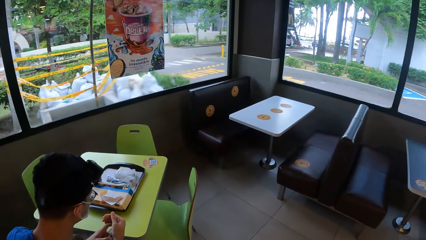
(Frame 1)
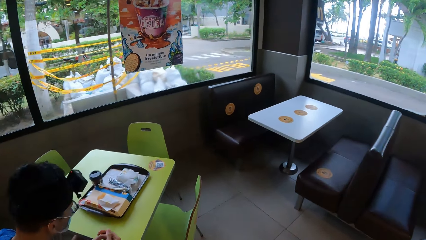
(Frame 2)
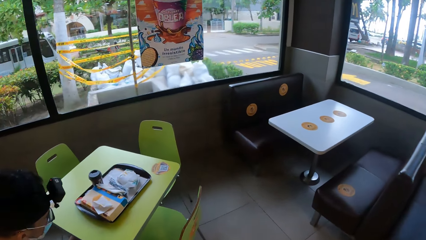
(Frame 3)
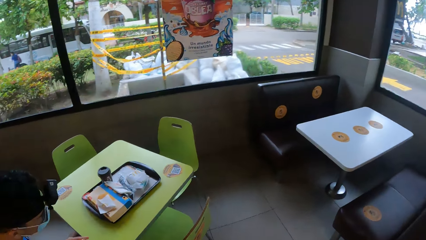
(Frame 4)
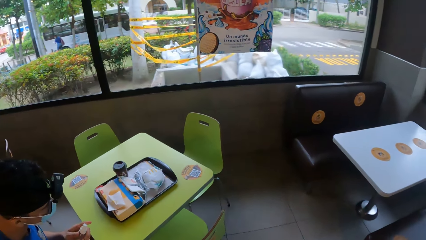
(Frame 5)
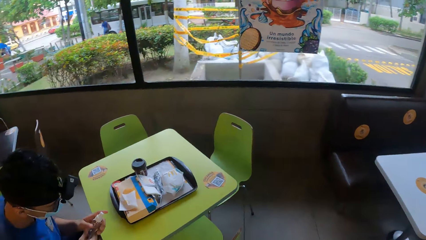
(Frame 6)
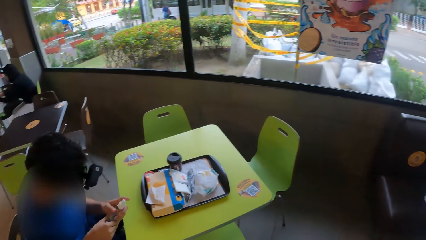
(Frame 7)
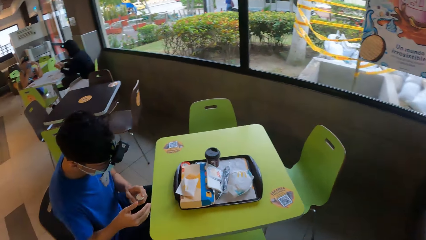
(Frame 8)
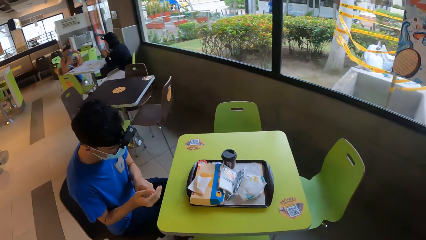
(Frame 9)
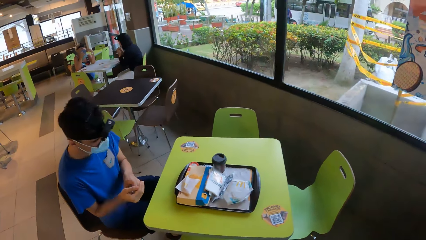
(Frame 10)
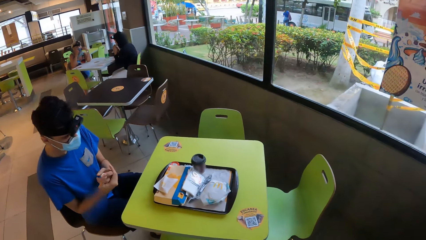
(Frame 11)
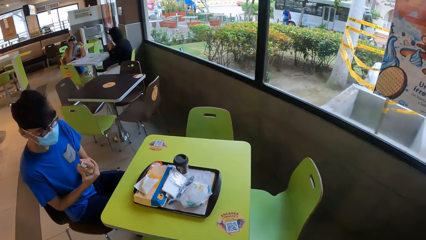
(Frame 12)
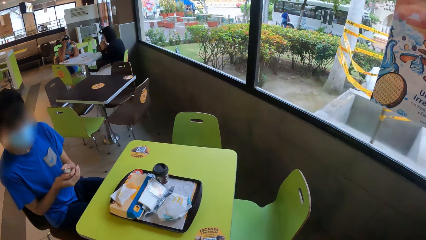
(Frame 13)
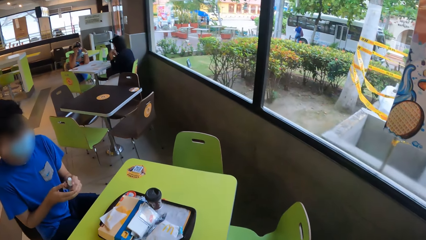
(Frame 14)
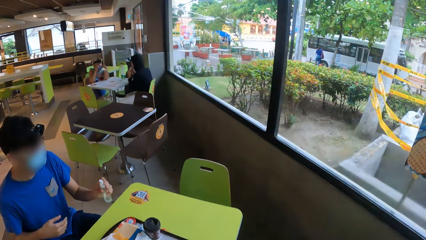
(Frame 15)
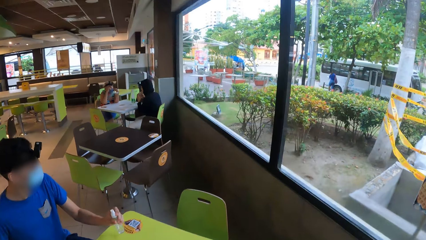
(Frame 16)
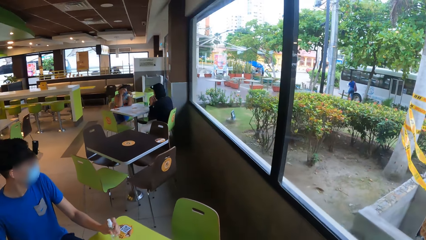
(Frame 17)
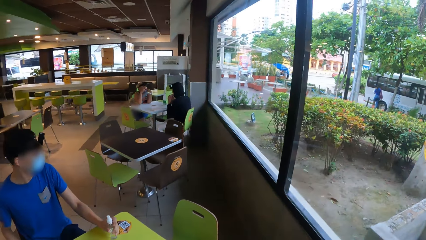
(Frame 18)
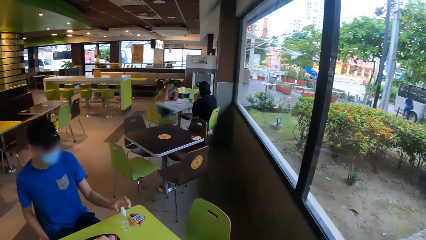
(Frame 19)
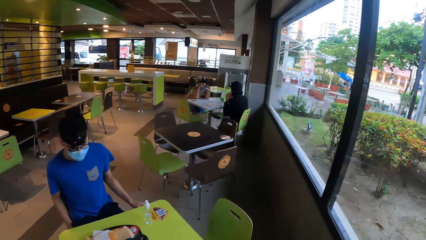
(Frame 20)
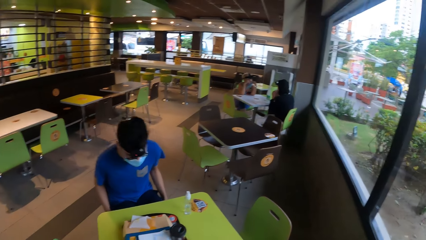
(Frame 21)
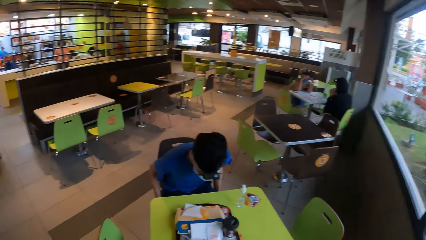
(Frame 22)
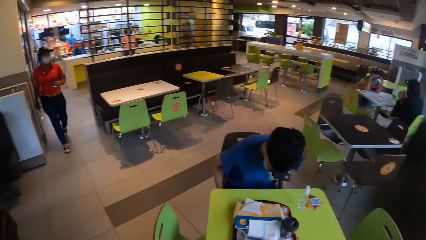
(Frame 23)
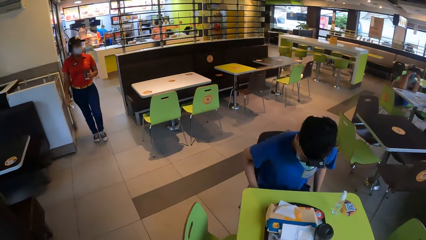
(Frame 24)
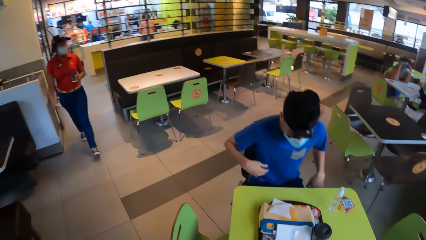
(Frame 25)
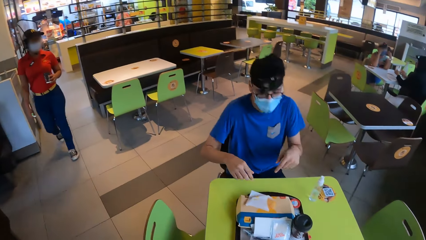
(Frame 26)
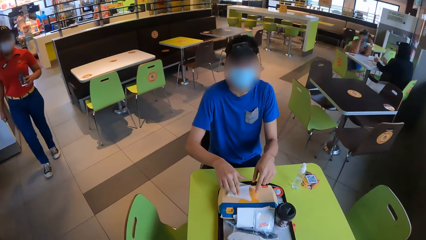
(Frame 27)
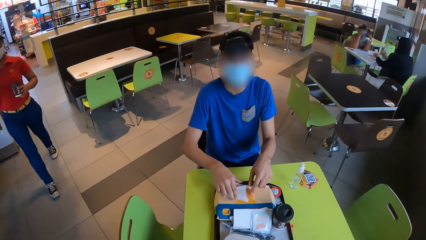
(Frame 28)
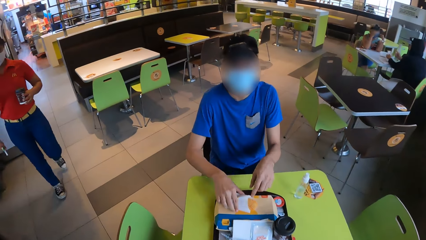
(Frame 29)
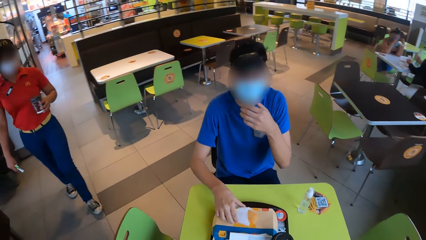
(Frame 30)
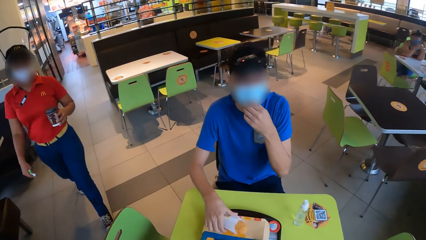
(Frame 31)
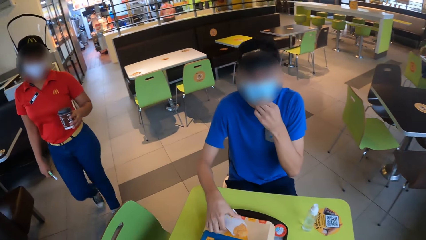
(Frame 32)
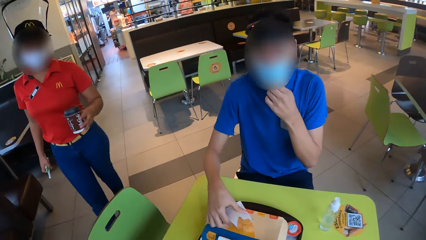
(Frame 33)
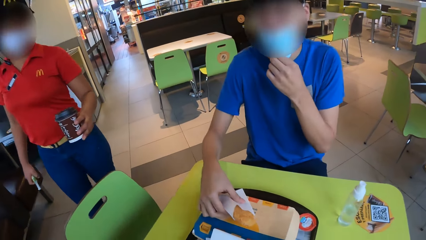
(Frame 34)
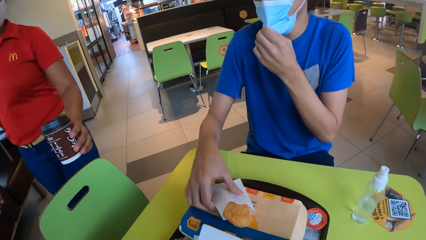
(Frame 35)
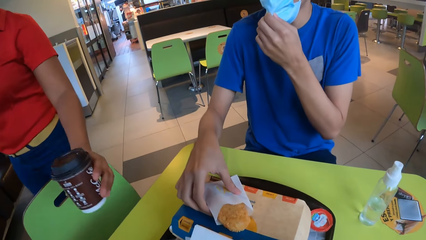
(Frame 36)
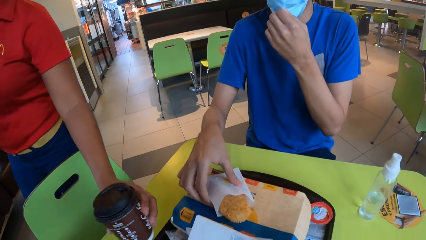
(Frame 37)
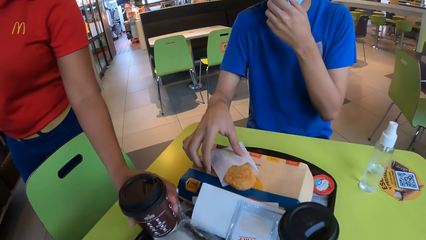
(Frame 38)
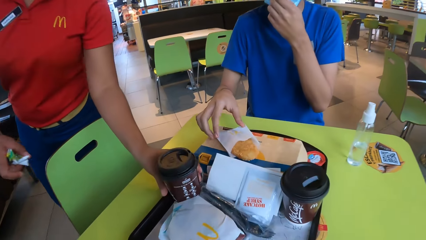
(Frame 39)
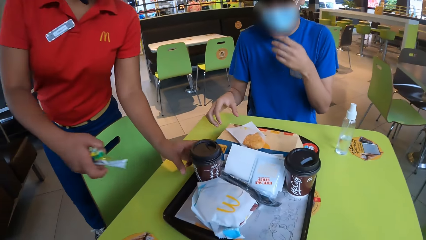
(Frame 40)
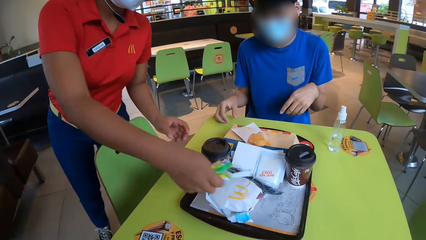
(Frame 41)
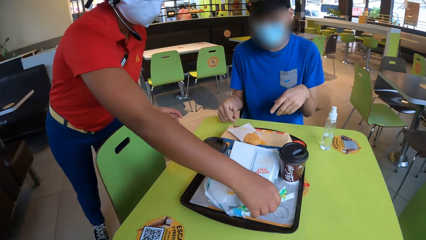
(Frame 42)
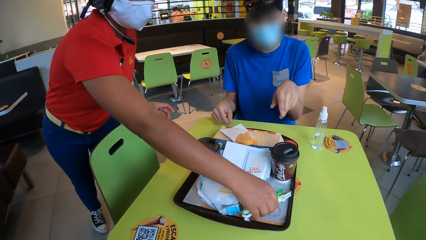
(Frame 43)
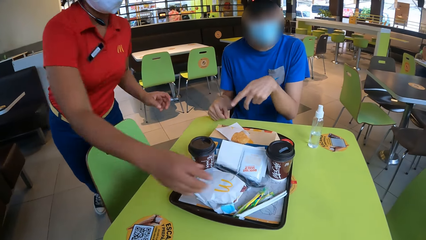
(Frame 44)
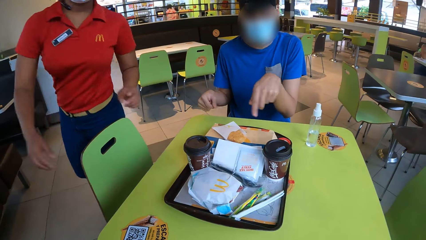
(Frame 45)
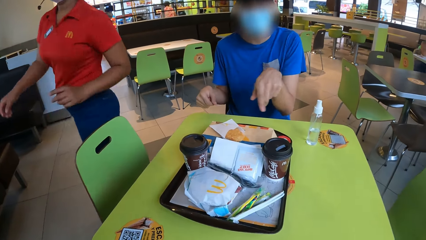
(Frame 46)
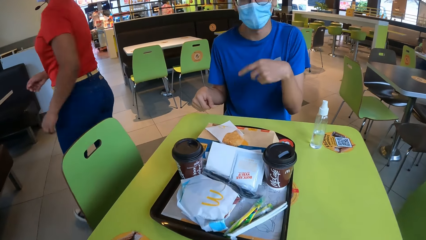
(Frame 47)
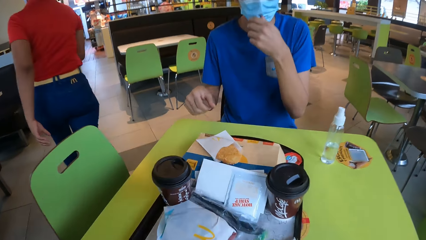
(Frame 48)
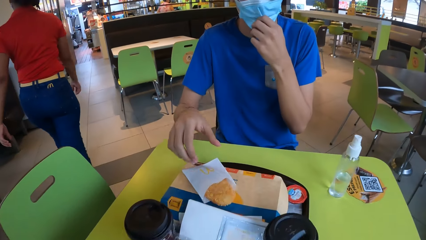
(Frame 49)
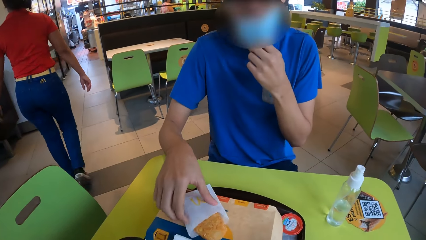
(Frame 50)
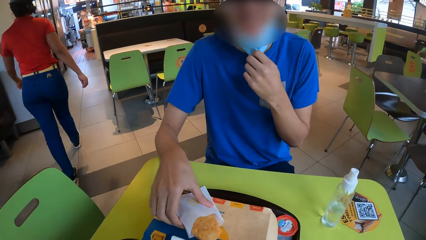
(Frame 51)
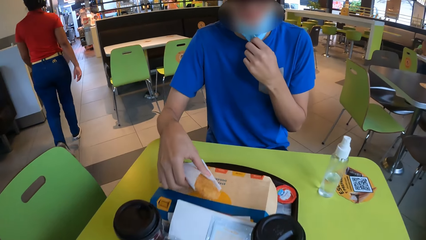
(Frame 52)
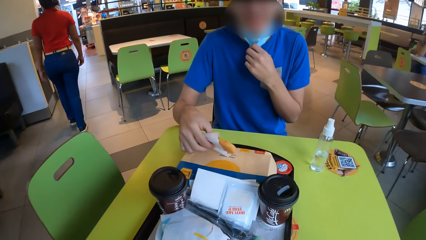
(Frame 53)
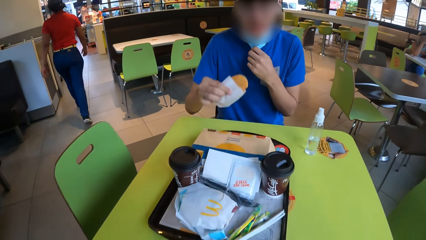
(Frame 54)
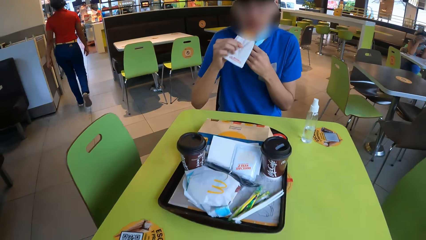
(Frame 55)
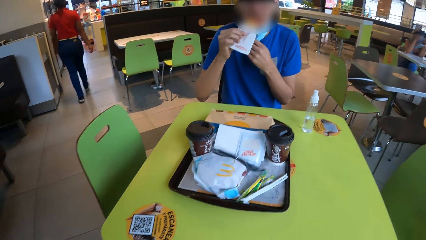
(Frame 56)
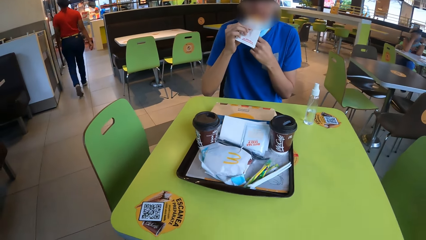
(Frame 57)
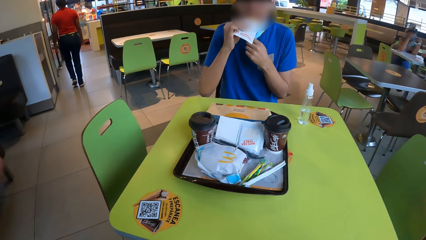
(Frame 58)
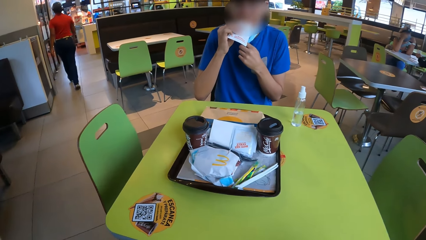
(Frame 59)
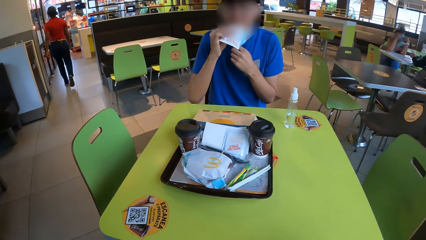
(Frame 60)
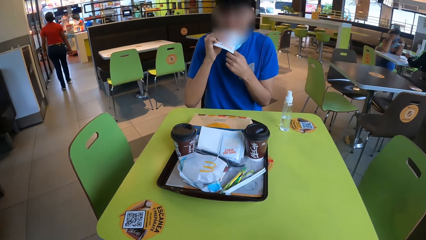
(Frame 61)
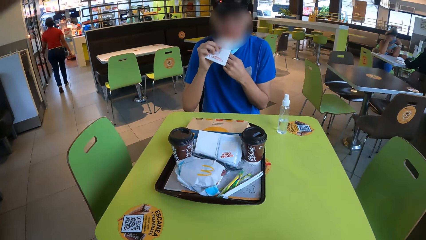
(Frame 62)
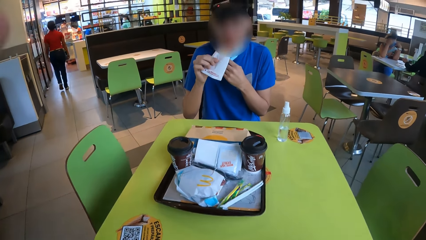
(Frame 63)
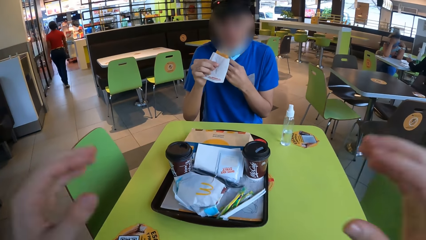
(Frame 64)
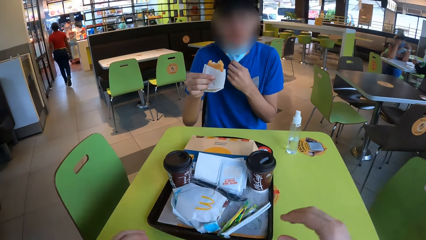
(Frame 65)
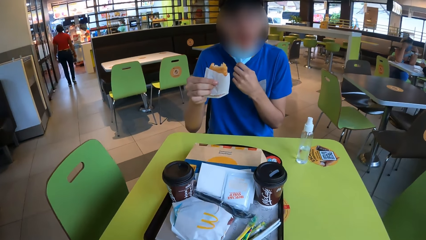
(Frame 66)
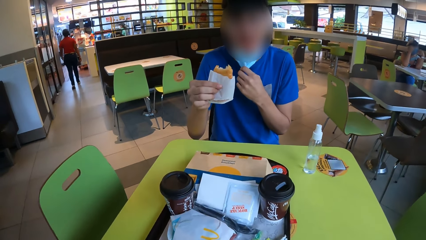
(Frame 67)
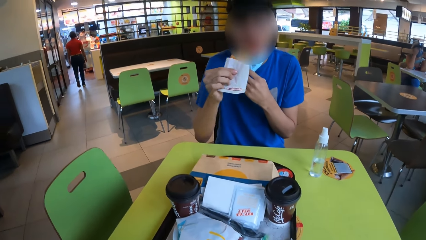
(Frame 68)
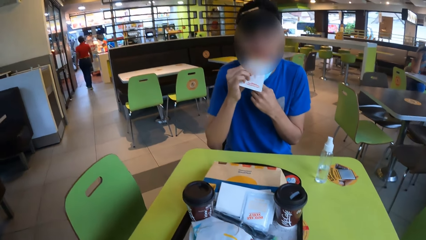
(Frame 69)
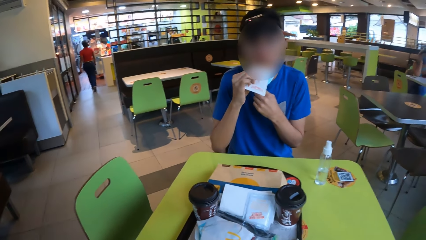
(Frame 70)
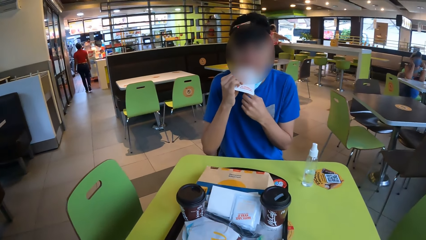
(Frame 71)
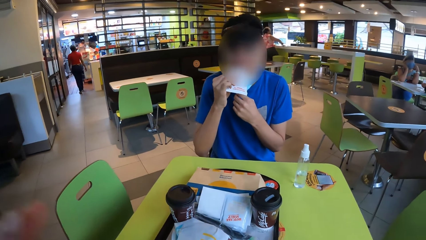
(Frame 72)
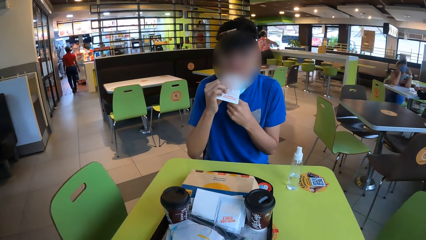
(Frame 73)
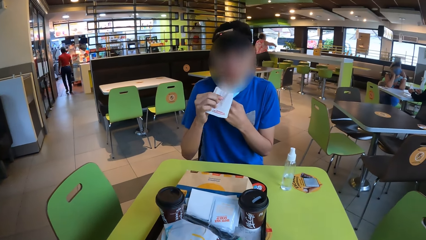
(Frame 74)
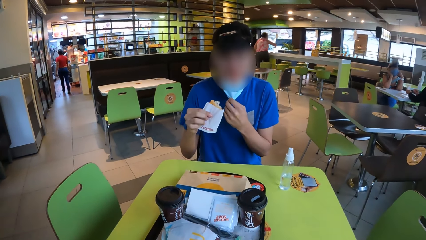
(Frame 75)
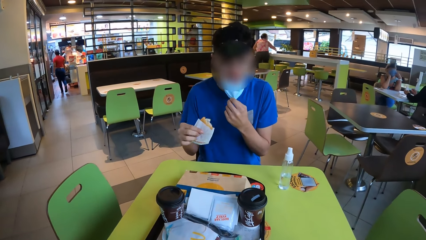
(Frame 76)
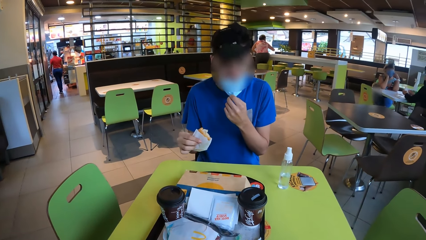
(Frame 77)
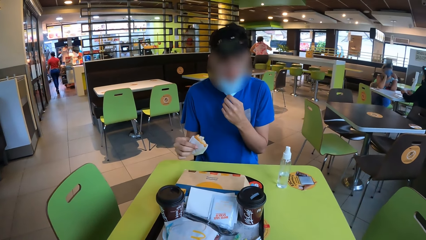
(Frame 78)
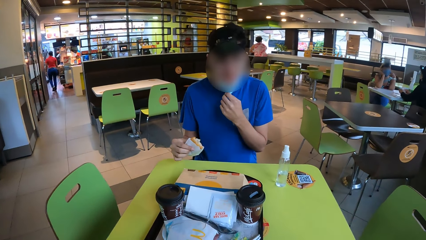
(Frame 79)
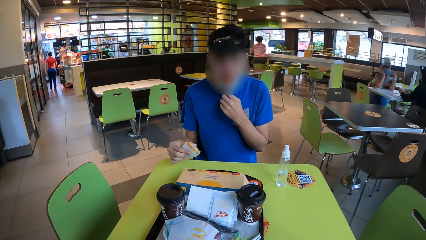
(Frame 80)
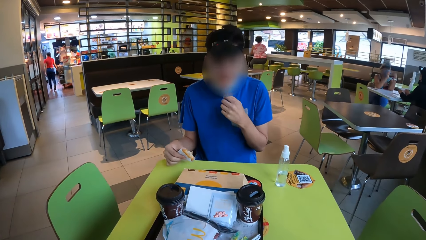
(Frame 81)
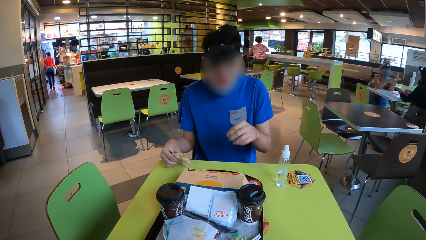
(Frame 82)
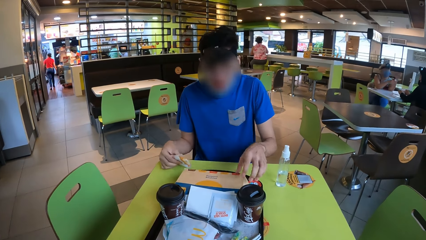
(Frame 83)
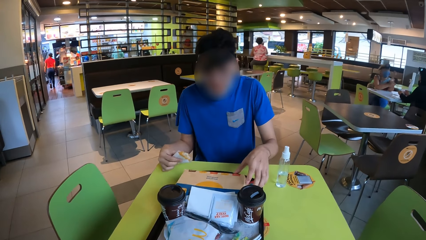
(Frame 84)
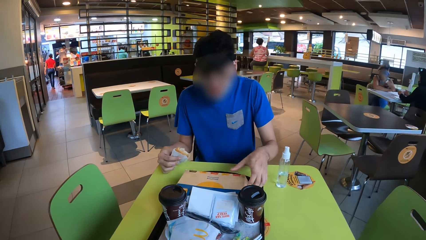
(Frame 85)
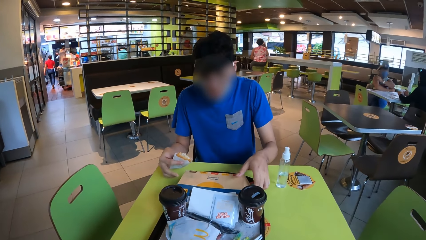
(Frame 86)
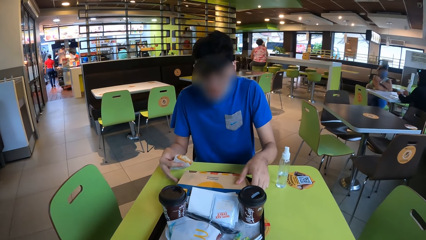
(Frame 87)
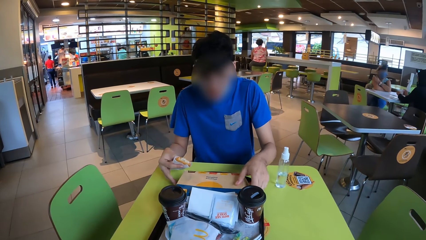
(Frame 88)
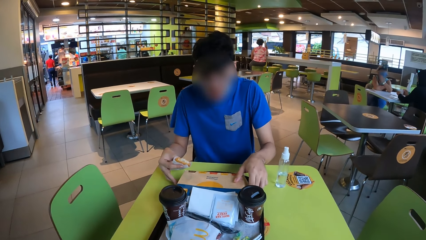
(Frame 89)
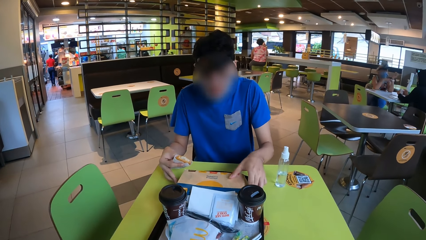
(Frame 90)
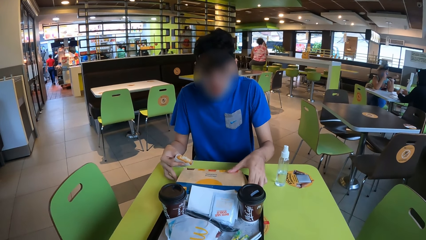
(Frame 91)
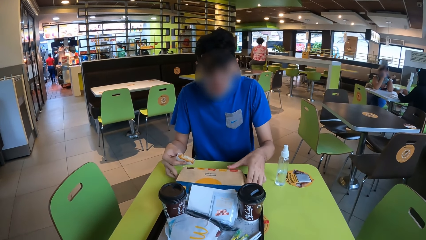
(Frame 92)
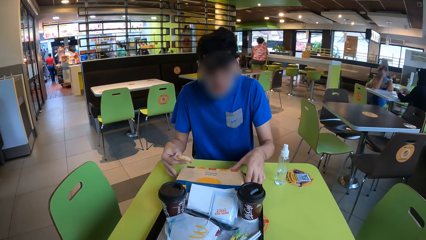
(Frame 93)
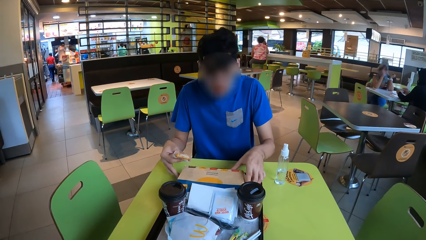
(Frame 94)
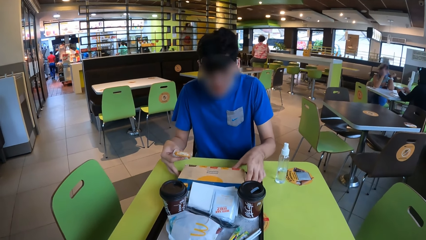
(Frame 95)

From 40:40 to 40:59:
A man sprays a hand. The camera wearer looks at the man. The man rubs hands, puts the sanitizer on the table and moves a chair. A woman walks. Another man touches a snack, pulls on his face mask and touches the mask. Another woman puts a cup on the table and puts straws on the table. The other man interacts with the camera wearer and signs. The other woman walks. The other man pulls on his face mask, picks up a bun and takes a bite from the bun. The camera wearer raises hands and lowers a hand. They raise hands. The other man pulls on his face mask, opens a box and turns the box.
